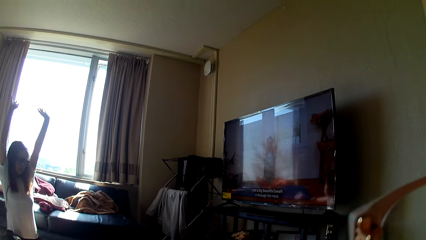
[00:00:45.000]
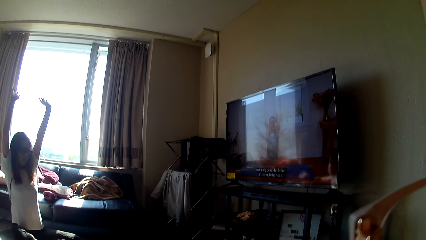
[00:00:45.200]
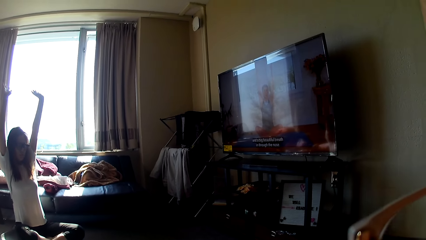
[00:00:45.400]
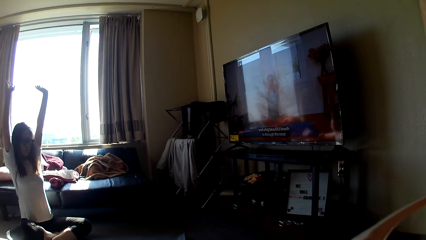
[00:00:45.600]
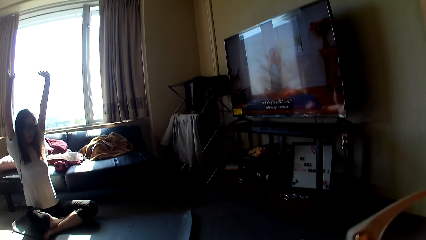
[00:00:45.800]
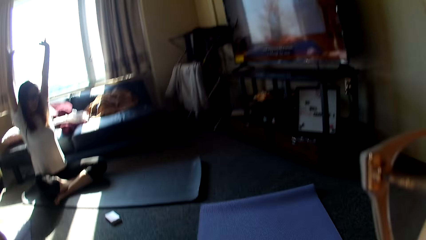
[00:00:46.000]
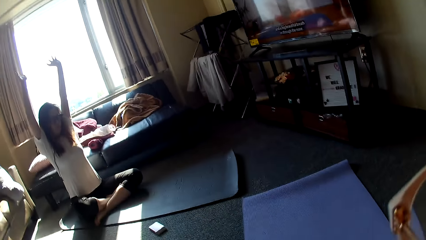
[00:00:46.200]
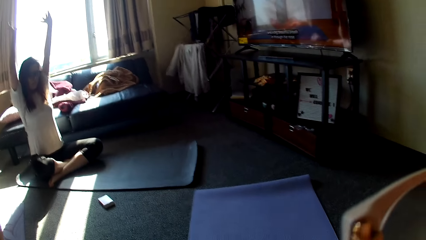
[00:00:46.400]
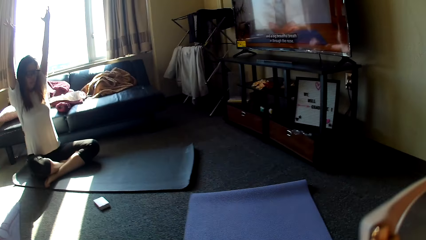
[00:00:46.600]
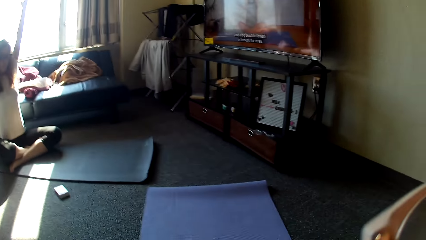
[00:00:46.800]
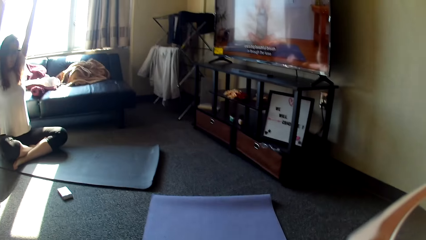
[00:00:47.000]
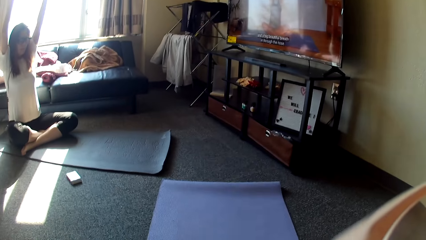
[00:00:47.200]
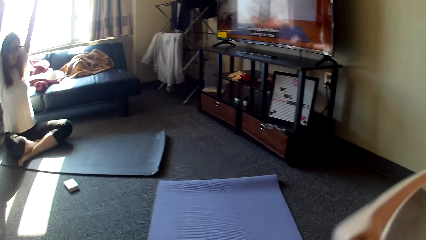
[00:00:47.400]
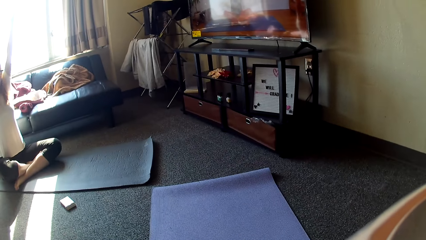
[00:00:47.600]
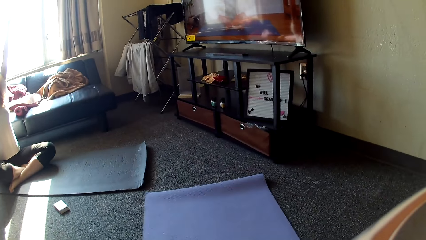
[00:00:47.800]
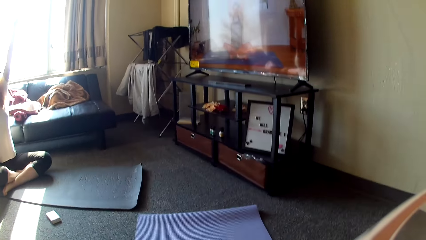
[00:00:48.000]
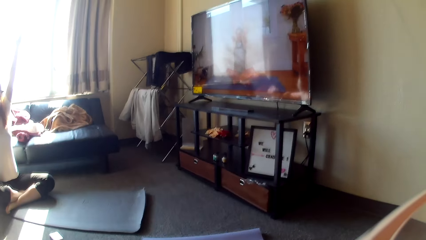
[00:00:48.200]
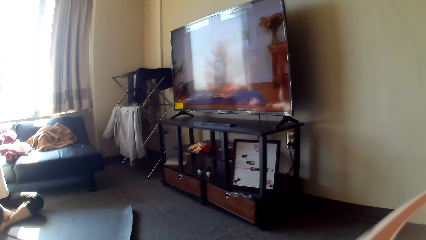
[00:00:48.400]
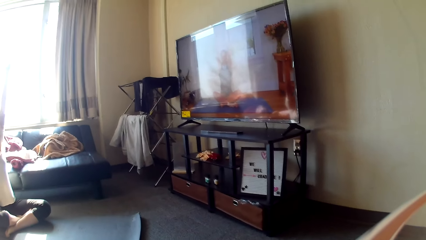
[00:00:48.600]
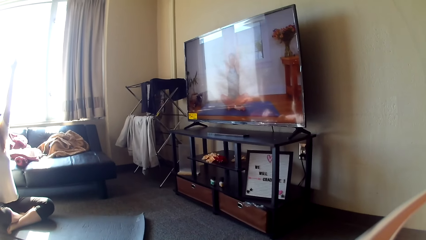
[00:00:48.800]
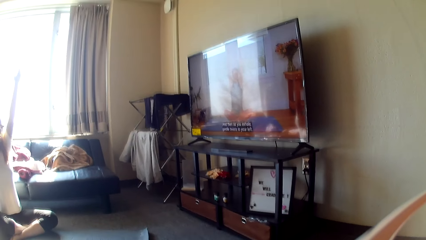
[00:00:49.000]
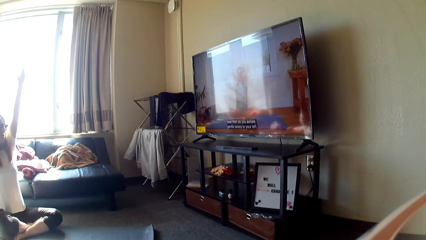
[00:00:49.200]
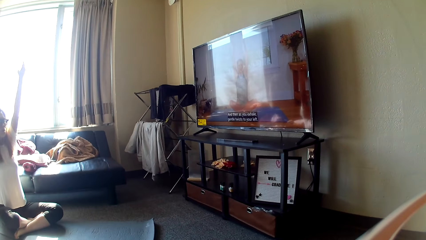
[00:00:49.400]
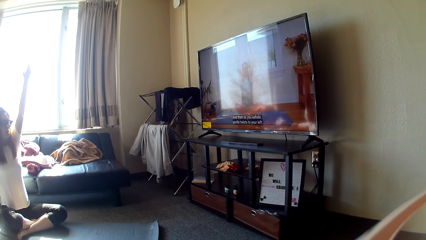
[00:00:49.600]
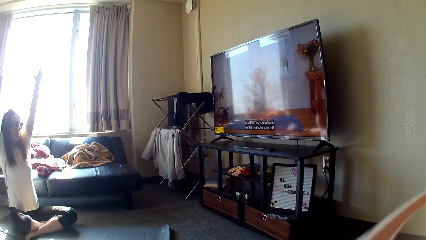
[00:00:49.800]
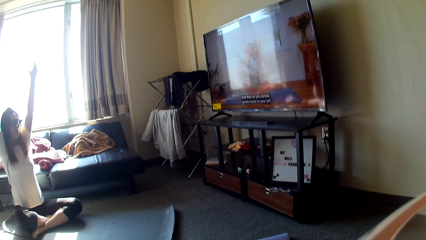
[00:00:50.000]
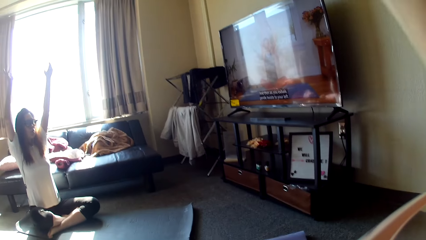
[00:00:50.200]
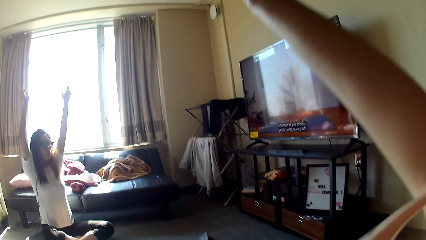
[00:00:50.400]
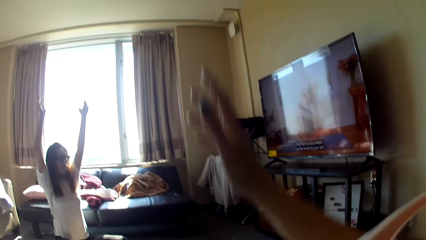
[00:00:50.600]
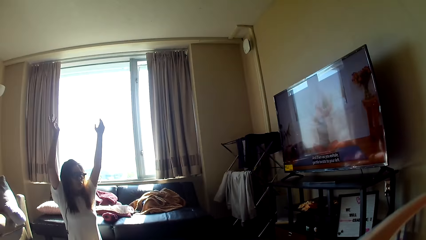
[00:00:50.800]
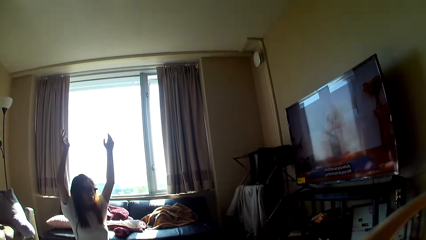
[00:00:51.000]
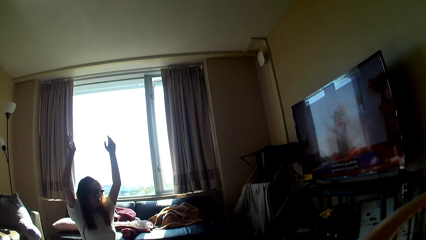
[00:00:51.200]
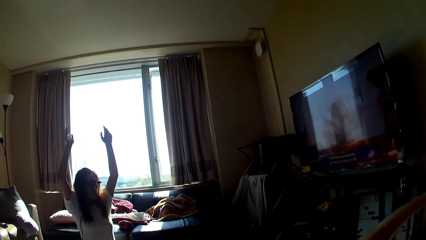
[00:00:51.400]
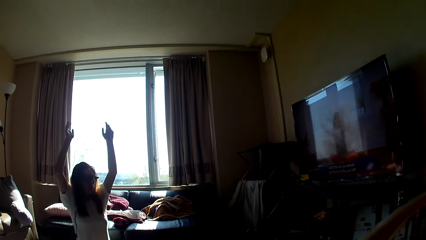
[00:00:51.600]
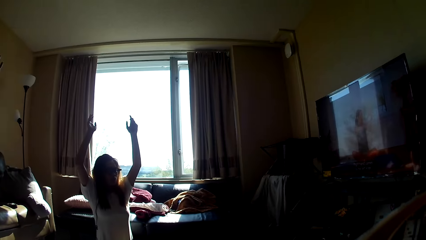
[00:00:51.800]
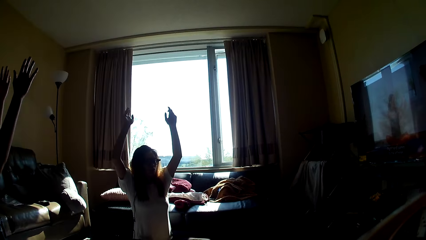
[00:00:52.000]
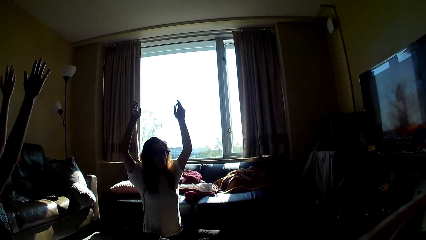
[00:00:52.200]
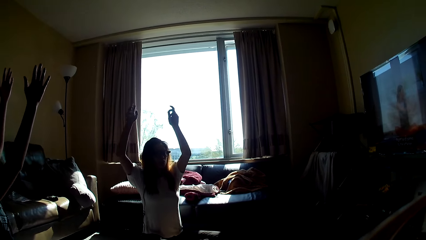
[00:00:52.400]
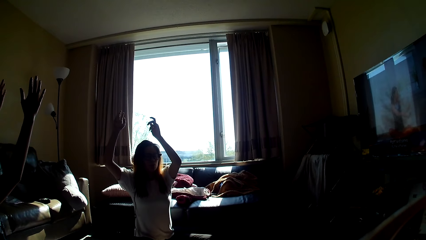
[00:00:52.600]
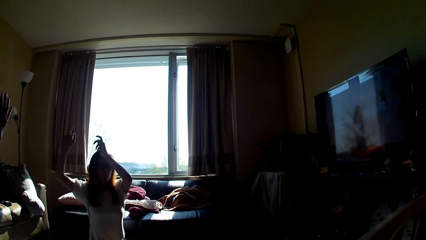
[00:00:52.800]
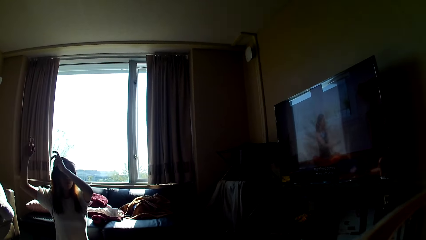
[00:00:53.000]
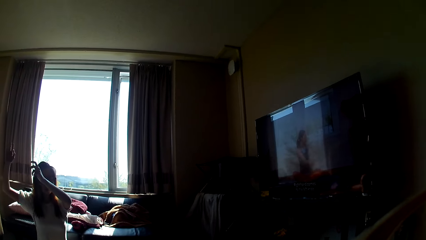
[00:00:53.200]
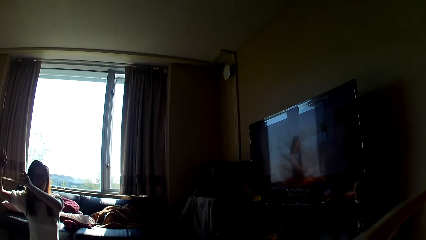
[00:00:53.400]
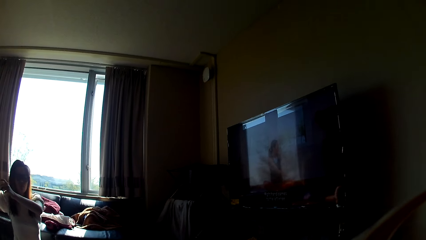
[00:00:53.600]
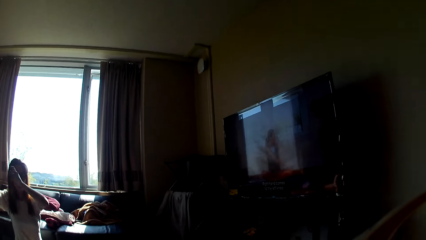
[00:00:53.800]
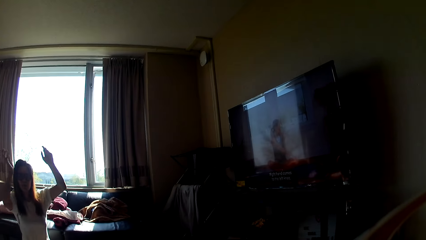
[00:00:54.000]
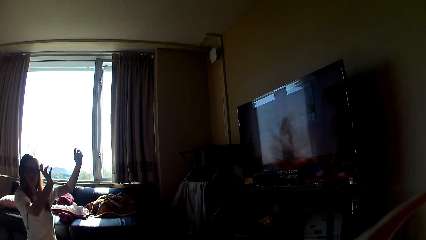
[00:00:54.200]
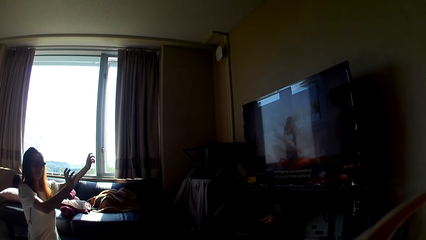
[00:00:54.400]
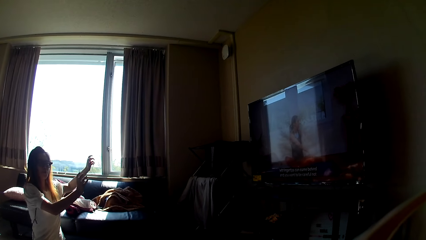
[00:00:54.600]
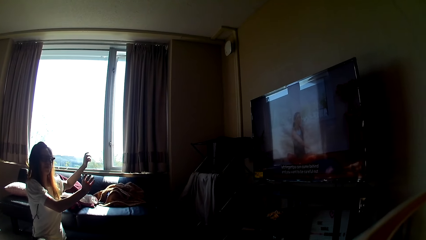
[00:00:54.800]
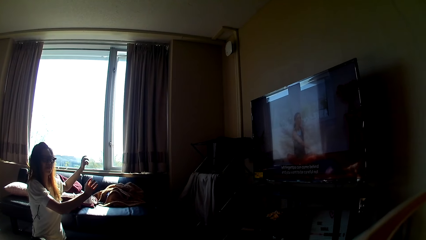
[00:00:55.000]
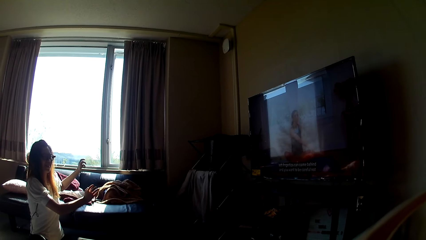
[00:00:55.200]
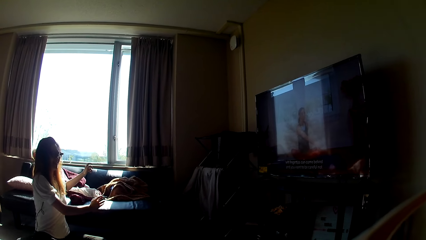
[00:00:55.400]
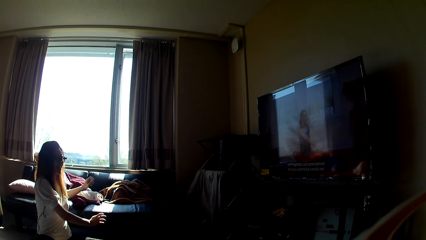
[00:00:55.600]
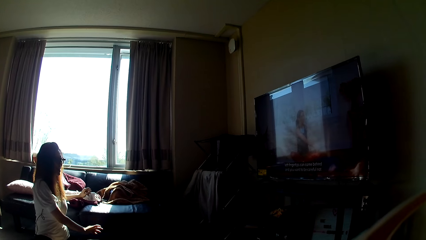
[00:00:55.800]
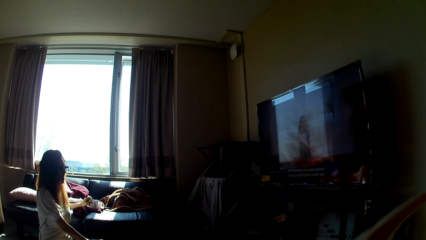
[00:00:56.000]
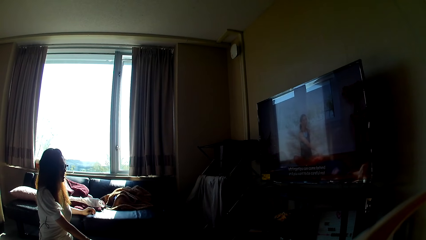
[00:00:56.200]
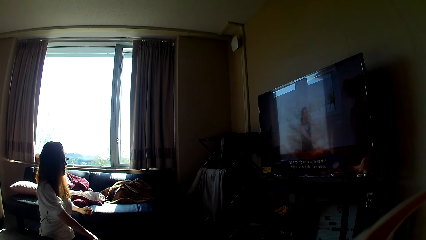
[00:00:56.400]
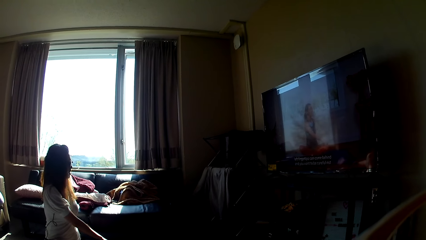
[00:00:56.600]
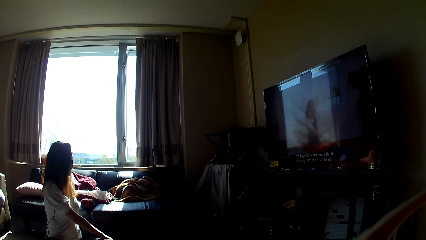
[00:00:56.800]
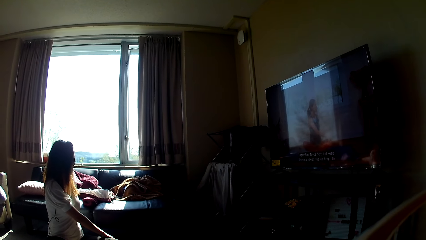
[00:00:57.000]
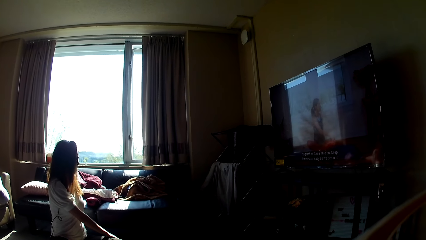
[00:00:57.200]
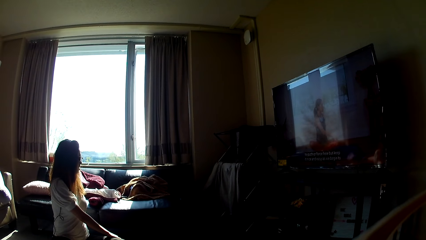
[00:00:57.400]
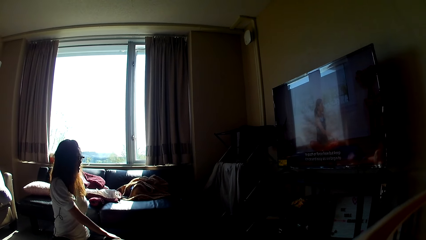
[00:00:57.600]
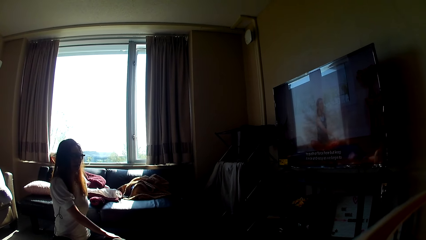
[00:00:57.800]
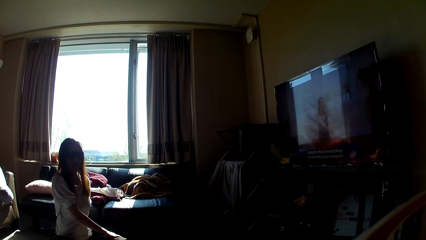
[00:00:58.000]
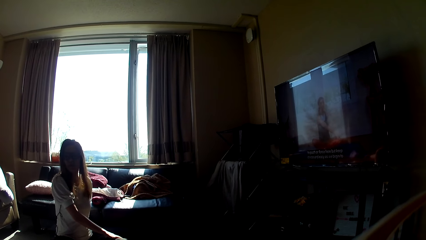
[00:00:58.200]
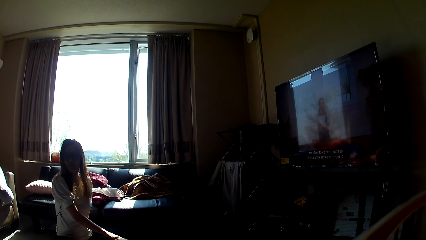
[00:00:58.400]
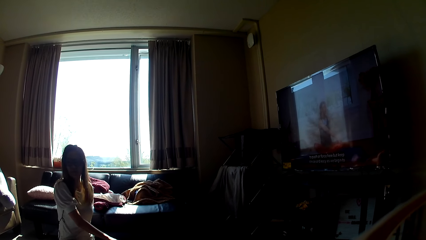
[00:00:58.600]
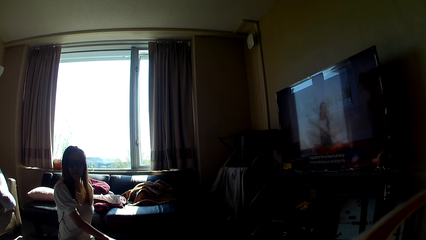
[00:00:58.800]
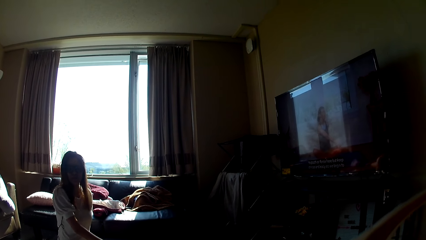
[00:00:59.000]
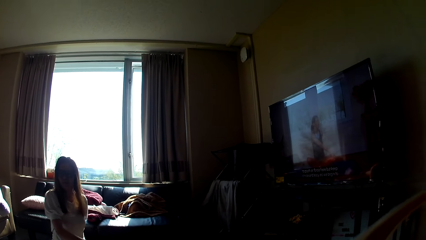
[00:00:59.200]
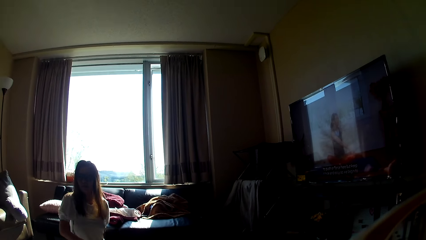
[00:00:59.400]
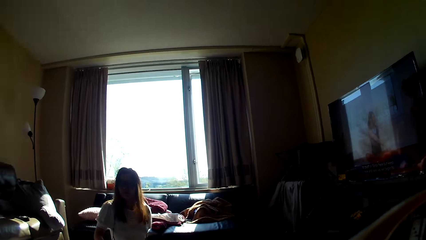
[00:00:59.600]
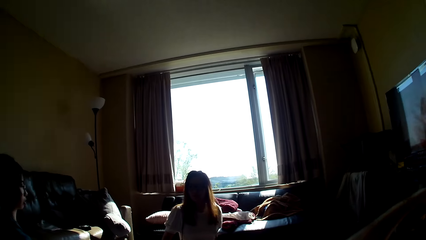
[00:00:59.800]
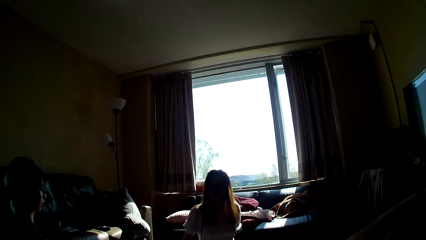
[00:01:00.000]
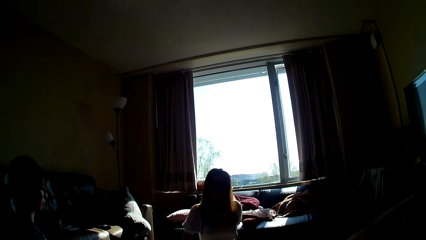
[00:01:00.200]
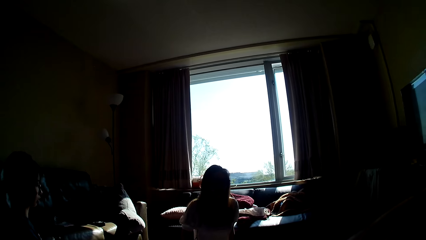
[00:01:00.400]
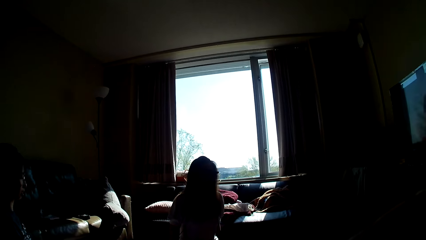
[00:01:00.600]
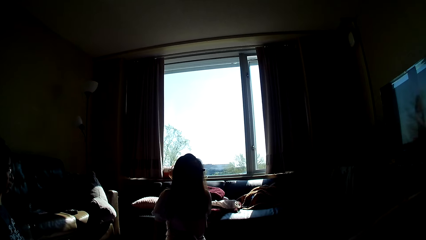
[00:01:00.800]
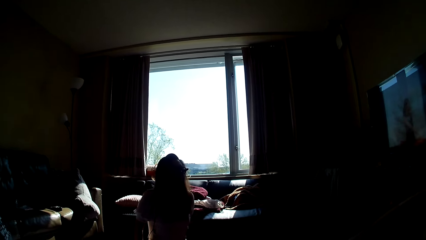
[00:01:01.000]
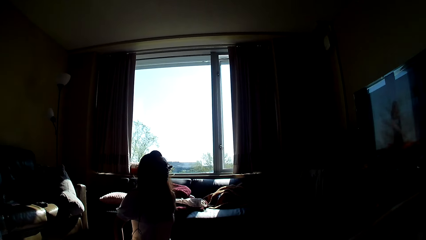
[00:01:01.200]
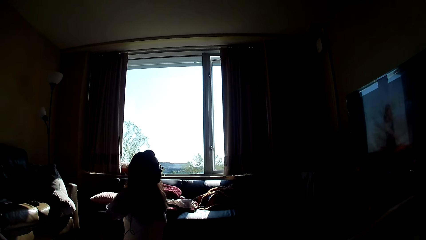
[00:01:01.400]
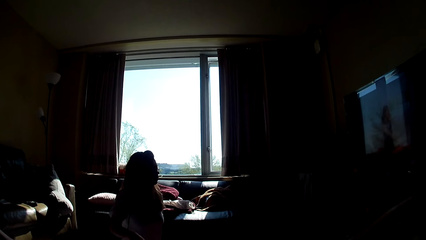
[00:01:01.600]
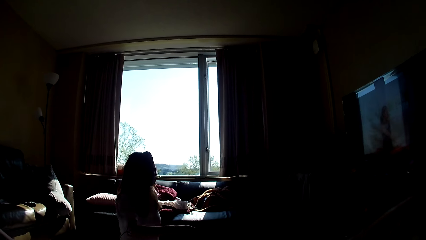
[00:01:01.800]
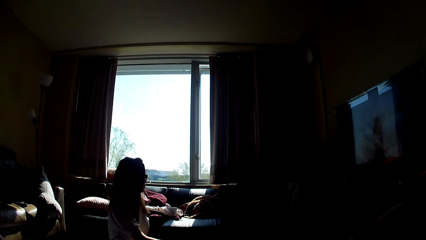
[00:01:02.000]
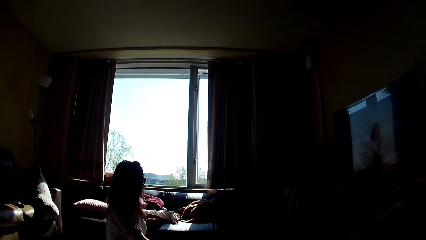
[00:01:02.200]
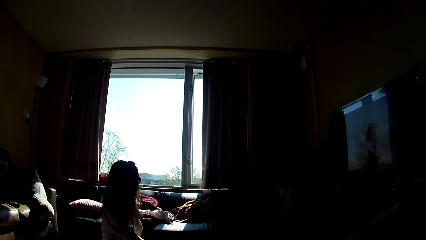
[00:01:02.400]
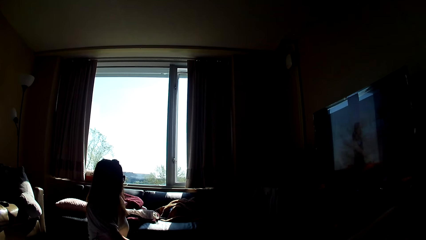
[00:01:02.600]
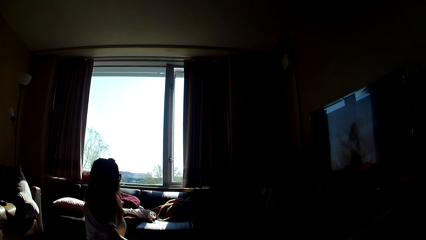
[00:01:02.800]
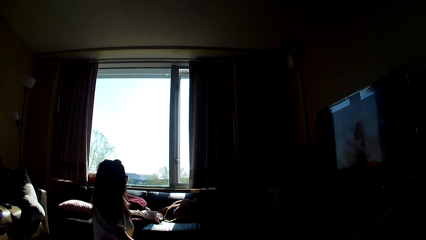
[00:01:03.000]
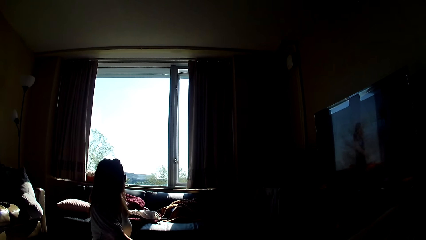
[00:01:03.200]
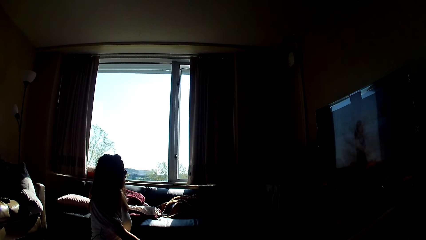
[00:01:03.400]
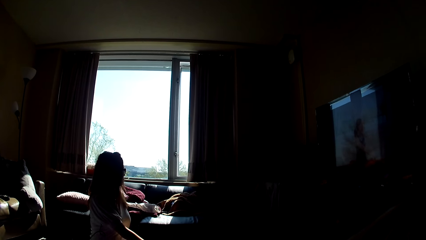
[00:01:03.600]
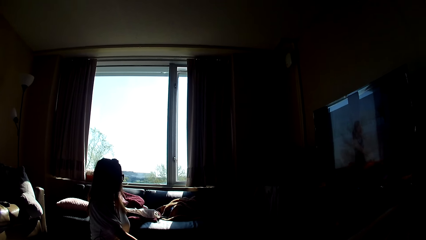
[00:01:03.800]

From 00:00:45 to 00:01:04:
The camera wearer adjusts the camera. She puts down her hands. A lady swings her hands. Another lady swings her hands. Someone puts down their hands. The first lady stretches her hands.
